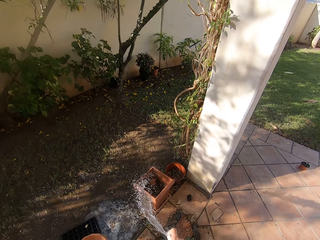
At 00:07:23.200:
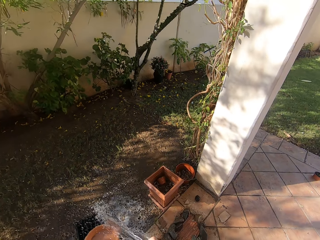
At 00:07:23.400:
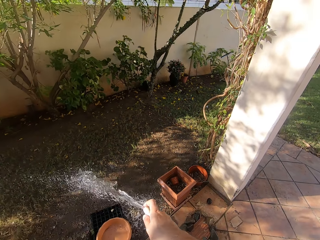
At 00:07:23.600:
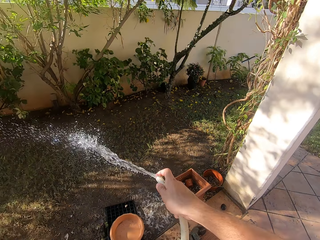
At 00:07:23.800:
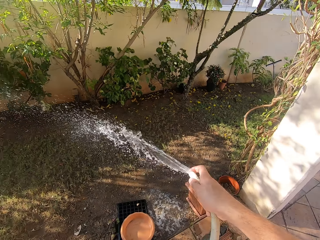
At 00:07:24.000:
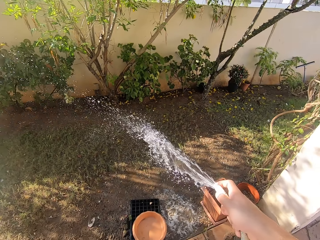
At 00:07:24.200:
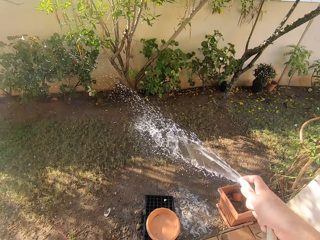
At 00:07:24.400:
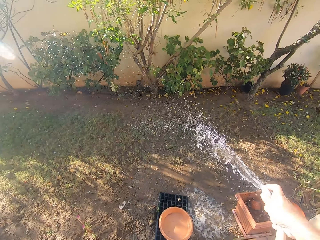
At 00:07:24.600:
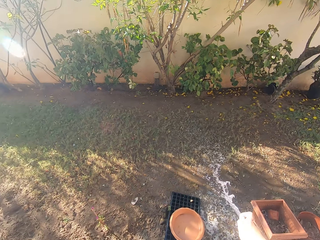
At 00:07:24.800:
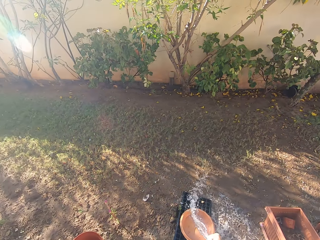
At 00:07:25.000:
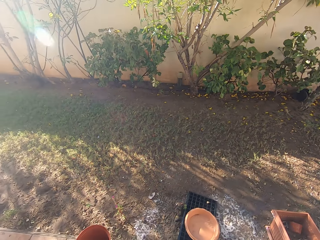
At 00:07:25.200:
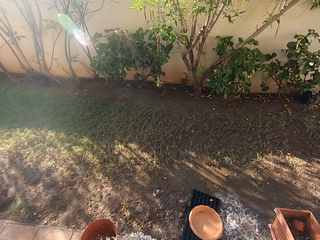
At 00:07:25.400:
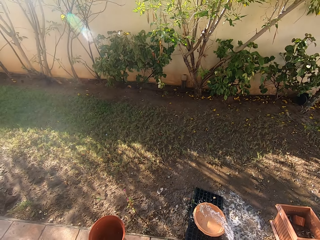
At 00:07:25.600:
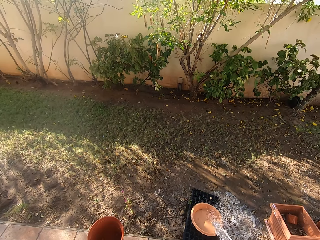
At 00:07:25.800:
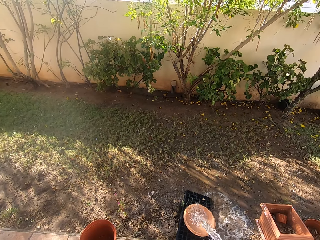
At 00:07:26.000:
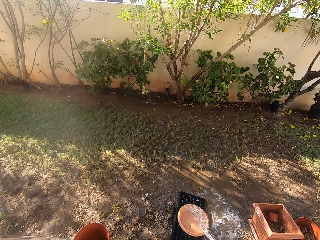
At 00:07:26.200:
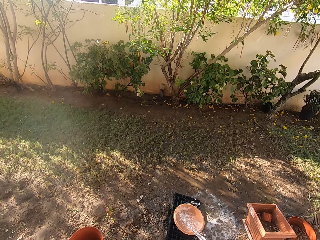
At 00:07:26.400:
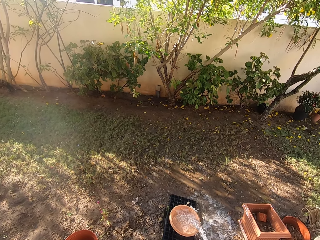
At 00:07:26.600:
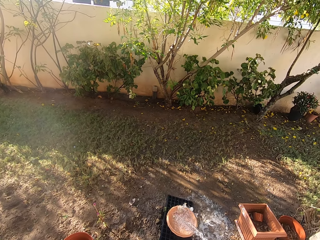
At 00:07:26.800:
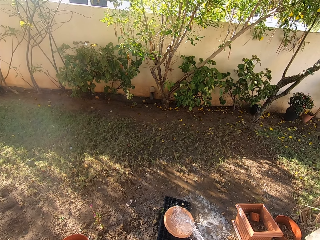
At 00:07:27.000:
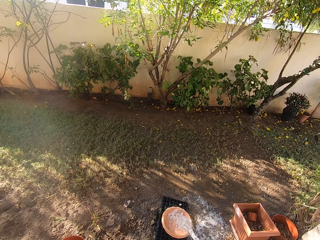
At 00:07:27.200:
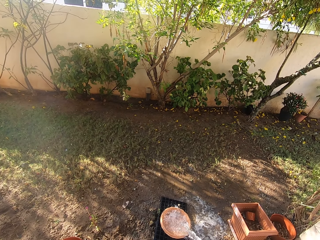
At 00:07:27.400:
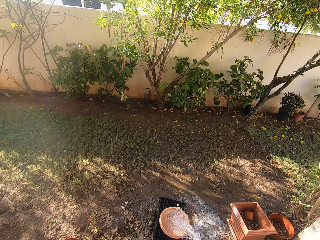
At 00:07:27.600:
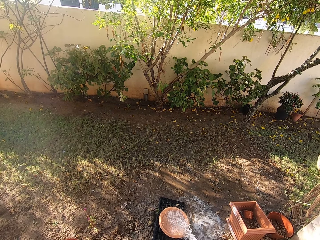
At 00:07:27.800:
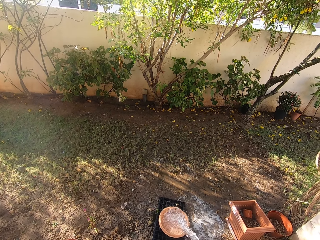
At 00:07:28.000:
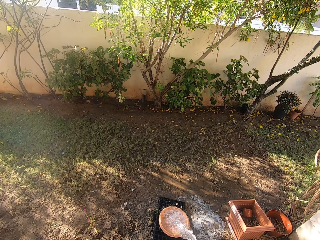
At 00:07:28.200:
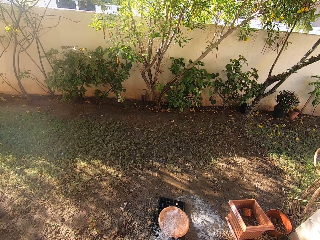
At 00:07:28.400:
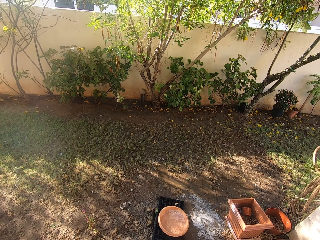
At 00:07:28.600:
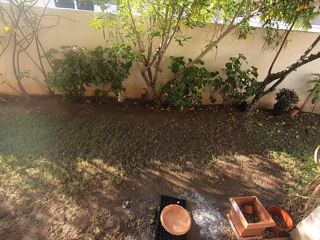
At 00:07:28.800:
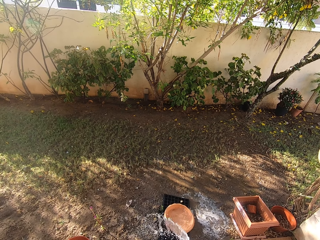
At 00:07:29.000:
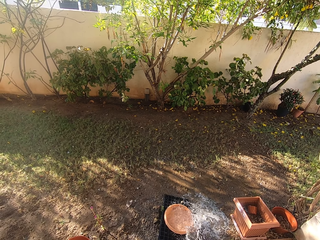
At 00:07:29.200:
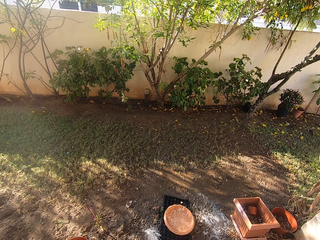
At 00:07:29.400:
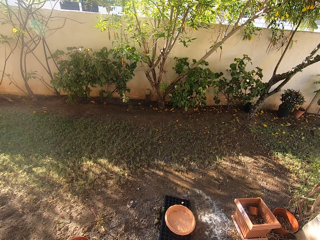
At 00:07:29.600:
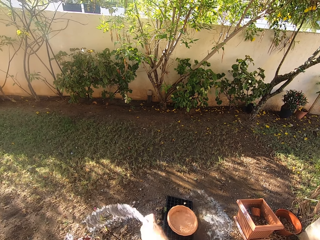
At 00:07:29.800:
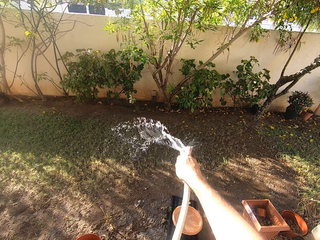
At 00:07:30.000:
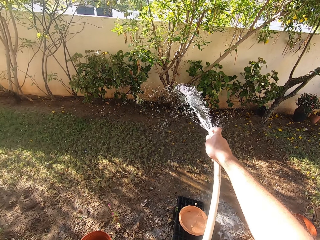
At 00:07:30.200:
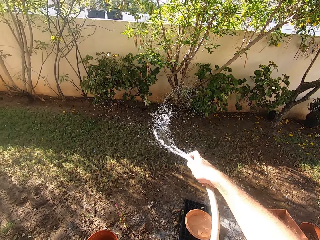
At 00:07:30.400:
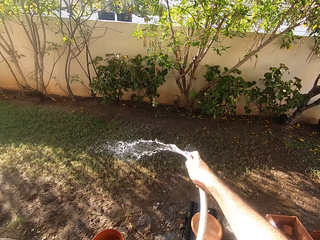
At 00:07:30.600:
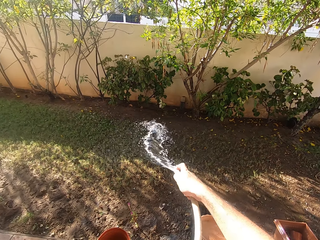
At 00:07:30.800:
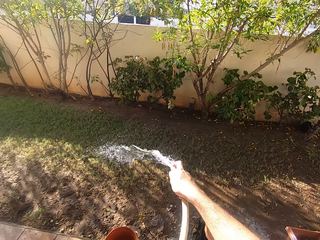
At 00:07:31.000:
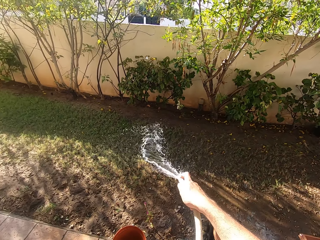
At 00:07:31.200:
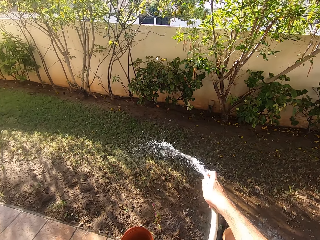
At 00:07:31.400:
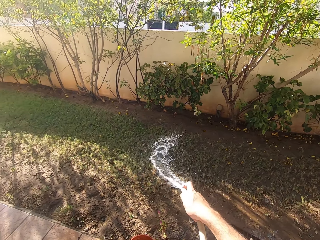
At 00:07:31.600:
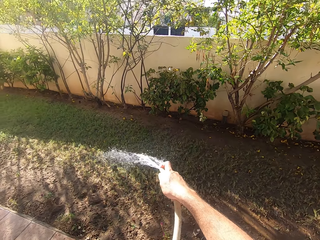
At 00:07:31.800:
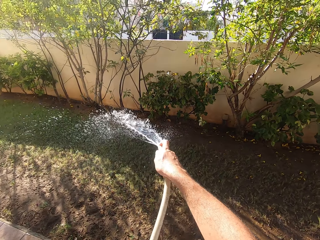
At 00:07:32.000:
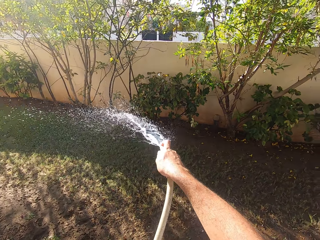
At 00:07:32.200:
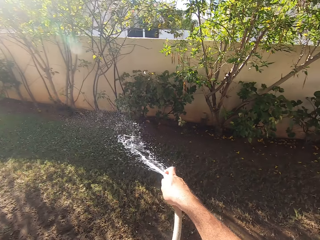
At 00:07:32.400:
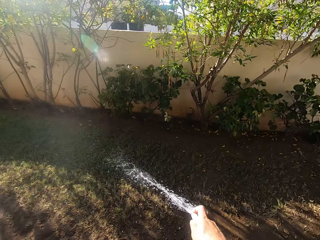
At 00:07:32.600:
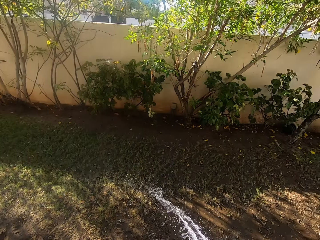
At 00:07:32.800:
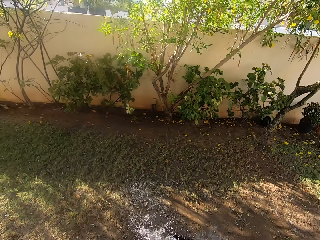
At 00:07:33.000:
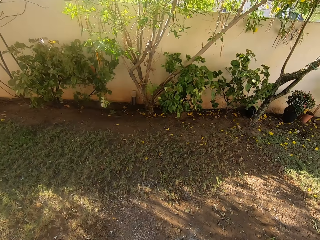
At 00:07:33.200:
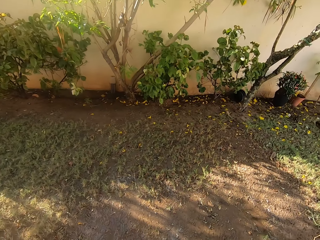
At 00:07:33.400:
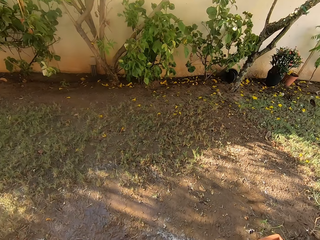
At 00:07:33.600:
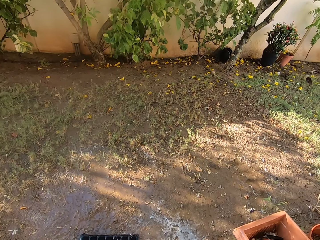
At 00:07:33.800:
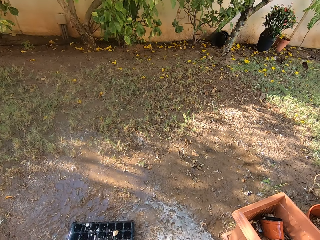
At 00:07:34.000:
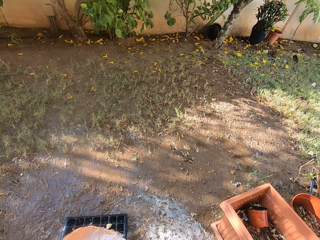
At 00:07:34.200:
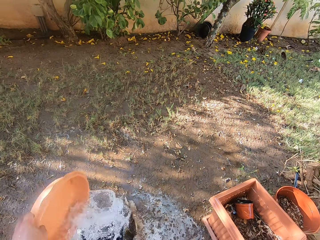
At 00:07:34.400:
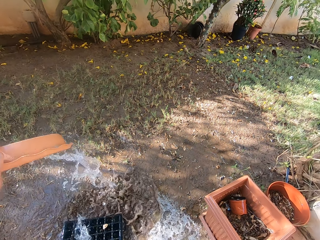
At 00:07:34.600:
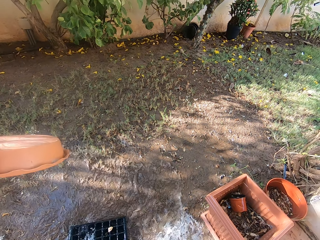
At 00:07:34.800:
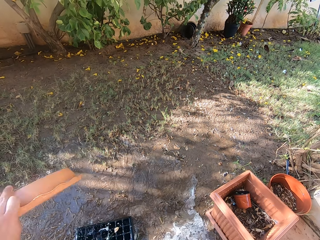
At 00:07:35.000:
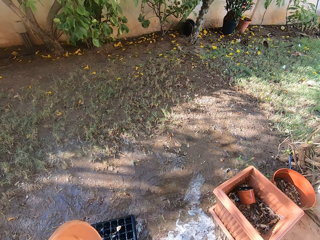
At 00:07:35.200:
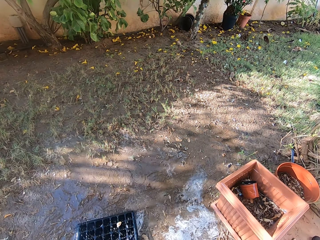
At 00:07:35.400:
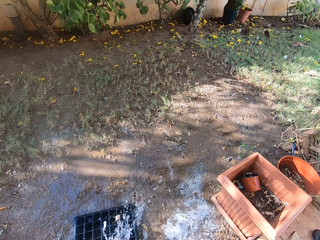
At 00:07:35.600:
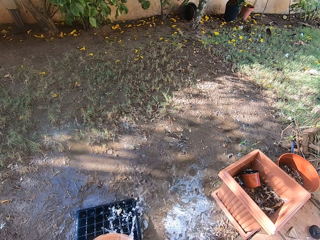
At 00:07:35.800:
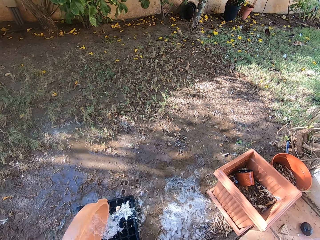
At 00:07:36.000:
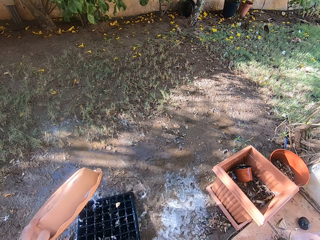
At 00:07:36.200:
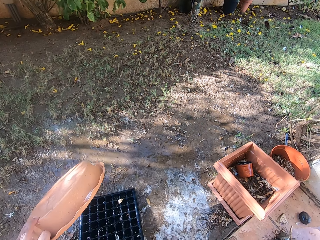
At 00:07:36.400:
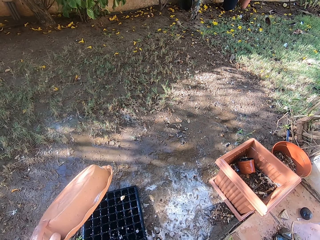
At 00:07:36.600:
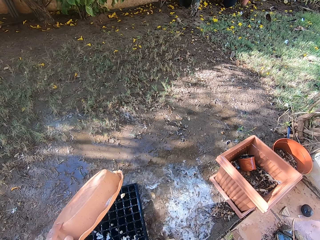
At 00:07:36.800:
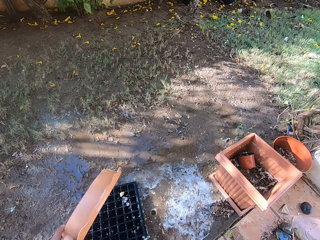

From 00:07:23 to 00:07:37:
The camera wearer waters the flowers. They water the grass. They pour water from the vase.

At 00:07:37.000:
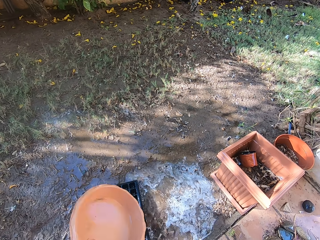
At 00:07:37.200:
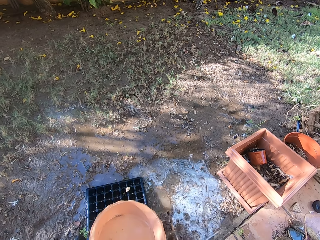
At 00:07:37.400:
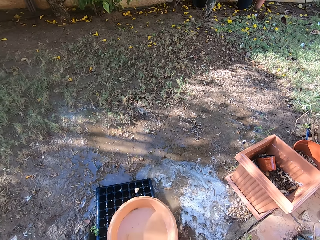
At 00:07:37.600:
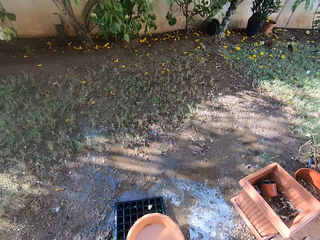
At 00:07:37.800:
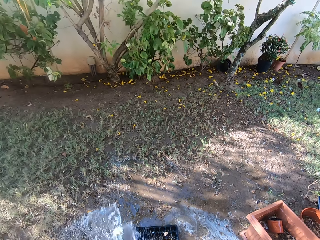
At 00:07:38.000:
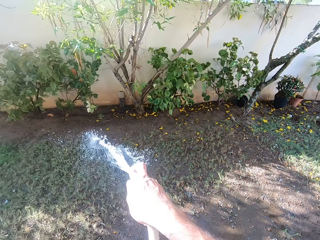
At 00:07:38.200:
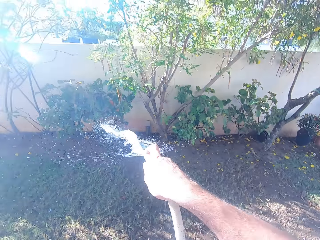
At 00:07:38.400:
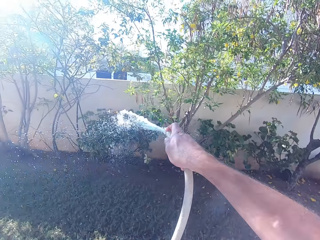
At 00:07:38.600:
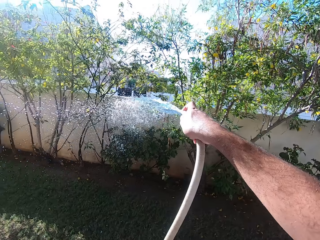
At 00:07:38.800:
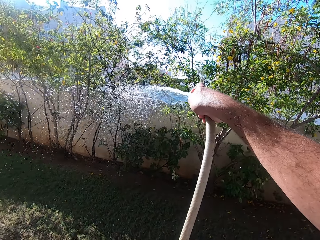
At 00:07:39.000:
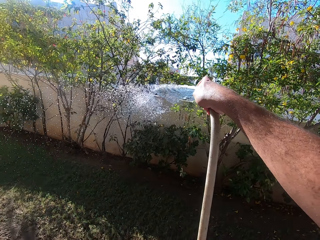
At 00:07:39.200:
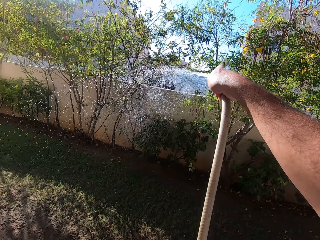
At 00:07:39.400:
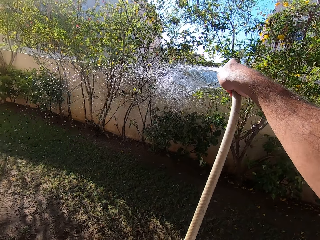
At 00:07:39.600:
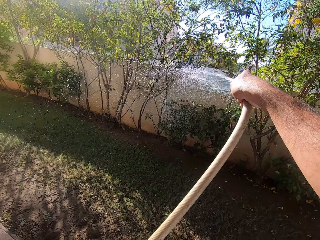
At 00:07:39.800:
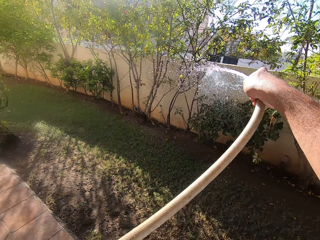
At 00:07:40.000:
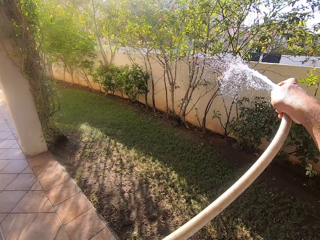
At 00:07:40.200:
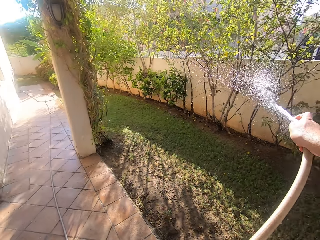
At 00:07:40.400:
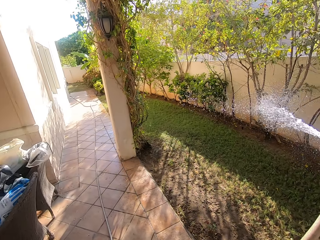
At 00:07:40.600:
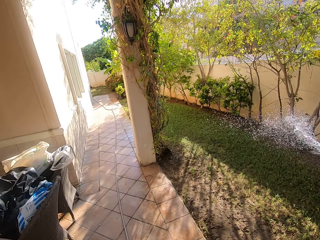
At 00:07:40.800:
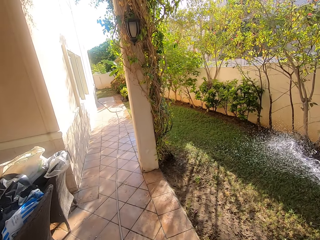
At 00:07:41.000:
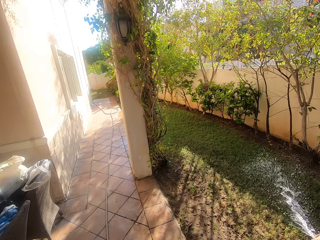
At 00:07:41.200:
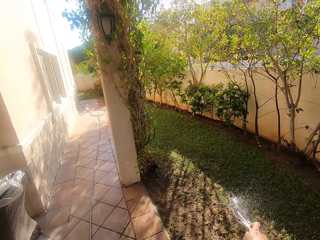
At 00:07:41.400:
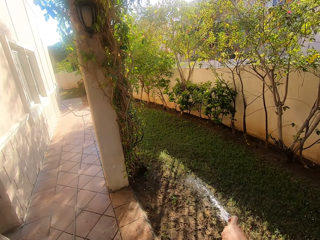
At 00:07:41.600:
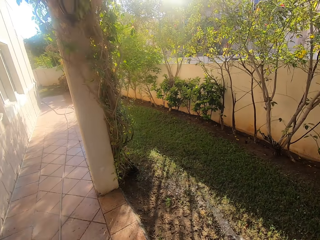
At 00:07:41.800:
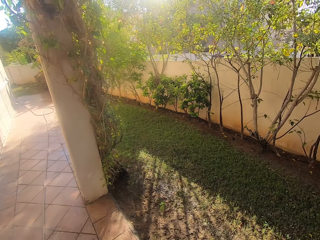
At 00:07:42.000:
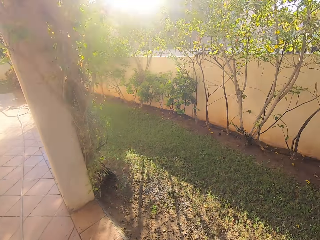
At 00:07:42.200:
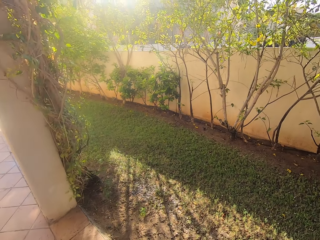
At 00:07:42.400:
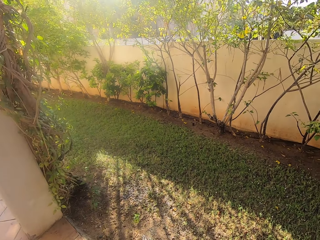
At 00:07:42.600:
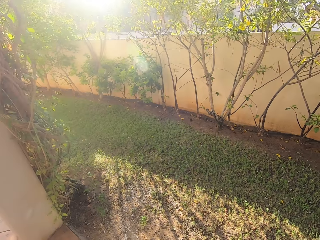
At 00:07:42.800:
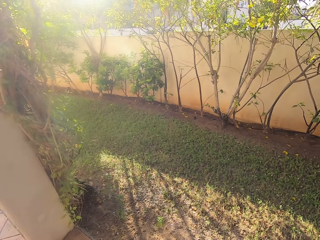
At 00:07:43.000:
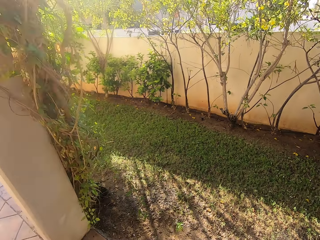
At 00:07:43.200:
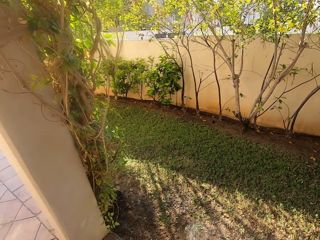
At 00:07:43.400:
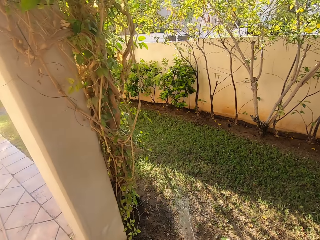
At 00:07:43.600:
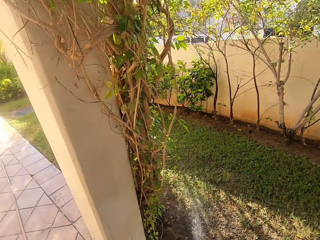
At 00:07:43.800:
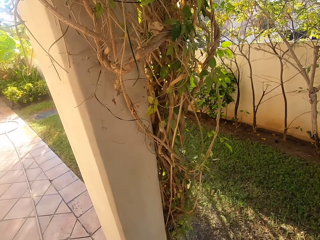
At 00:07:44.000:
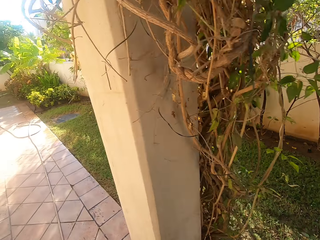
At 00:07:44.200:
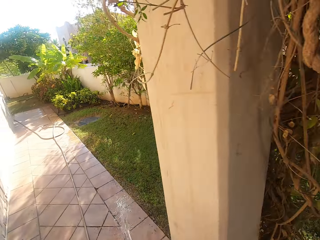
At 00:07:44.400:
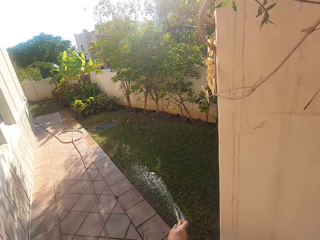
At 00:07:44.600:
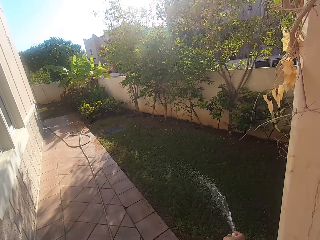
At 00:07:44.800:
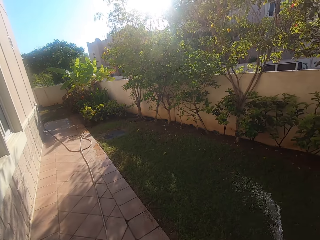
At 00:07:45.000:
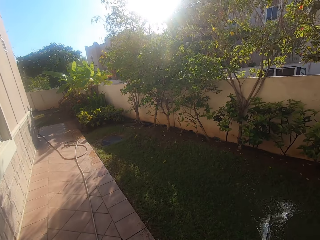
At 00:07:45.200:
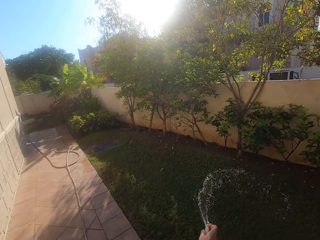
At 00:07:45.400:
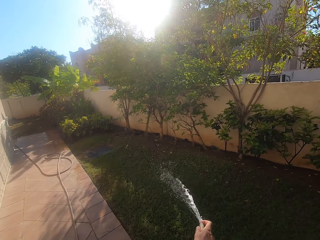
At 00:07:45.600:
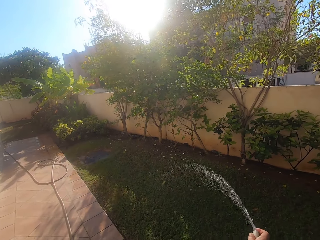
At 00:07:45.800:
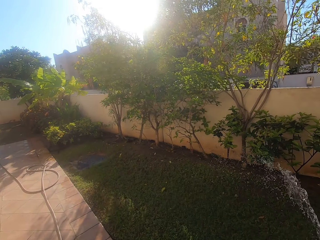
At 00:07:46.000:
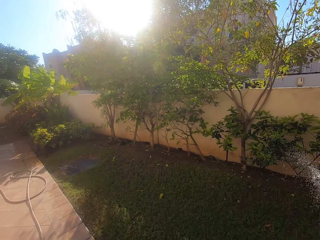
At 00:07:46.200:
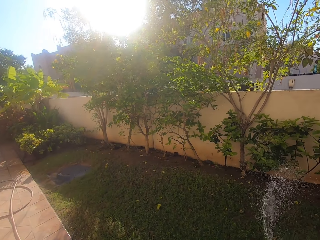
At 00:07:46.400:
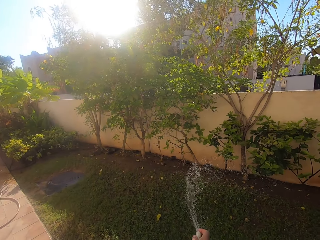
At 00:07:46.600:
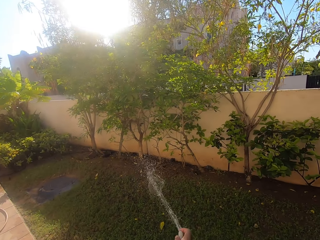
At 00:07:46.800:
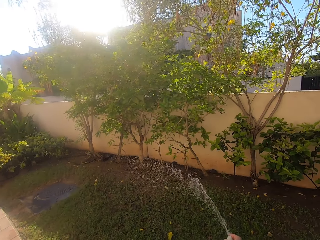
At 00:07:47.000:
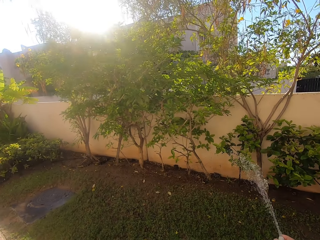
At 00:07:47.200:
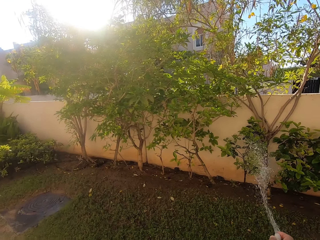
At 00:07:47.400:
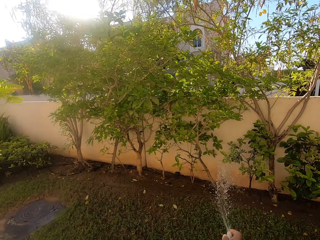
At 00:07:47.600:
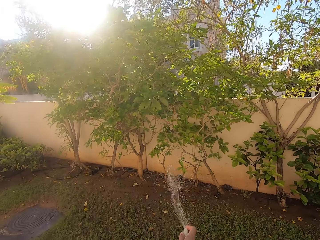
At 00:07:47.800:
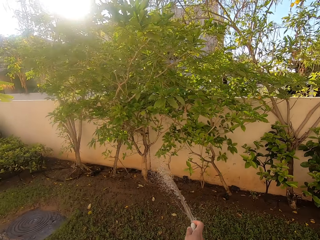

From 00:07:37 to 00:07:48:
The camera wearer drops the vase. They water the flowers. They walk on the verandah. They water the grass.
